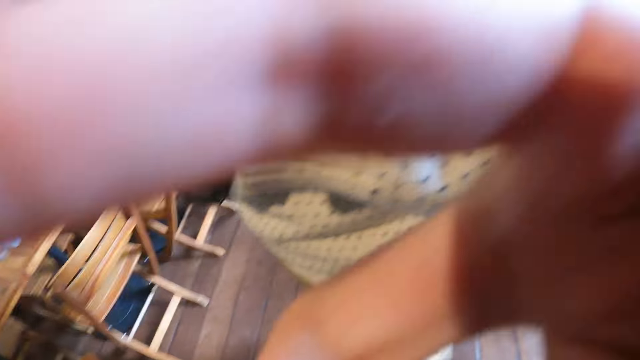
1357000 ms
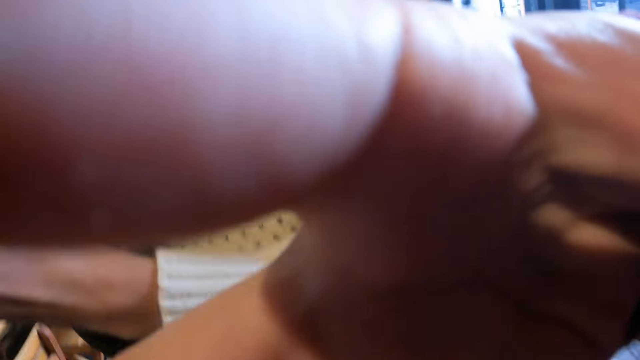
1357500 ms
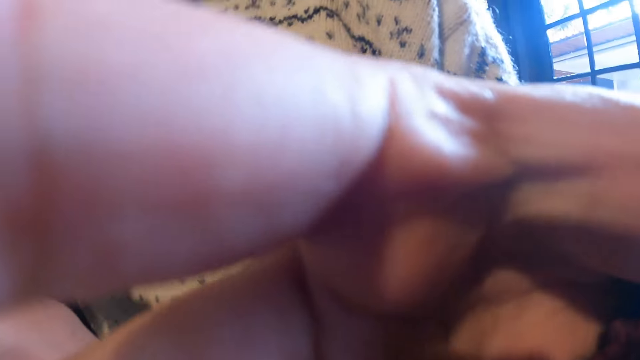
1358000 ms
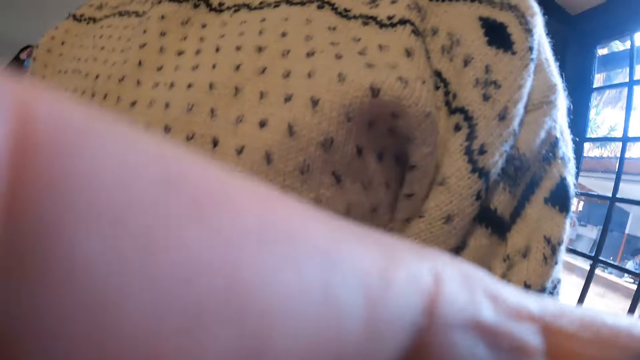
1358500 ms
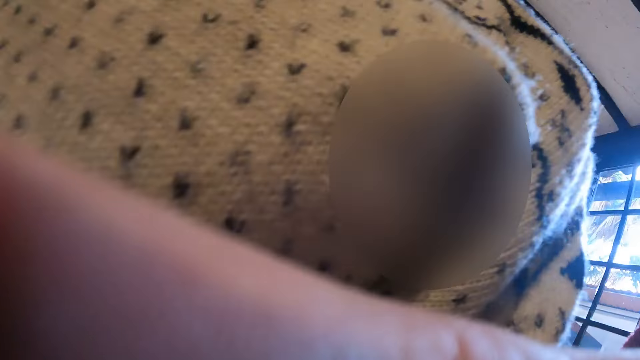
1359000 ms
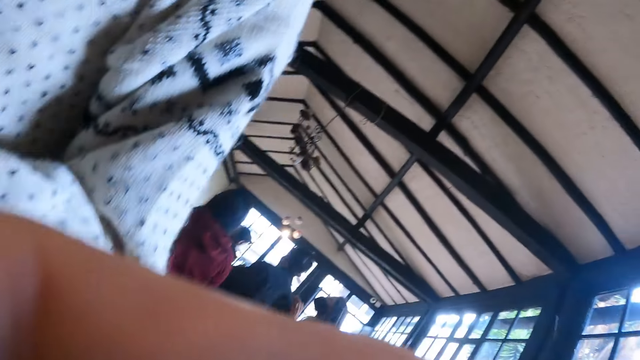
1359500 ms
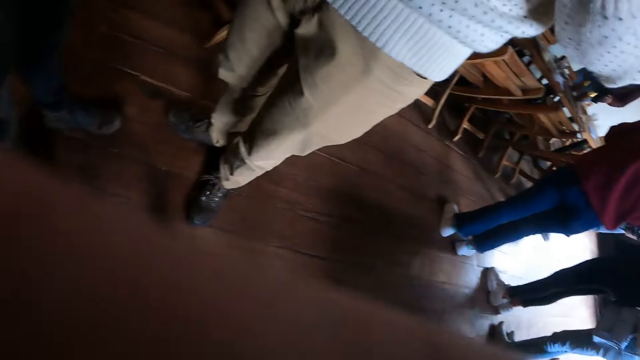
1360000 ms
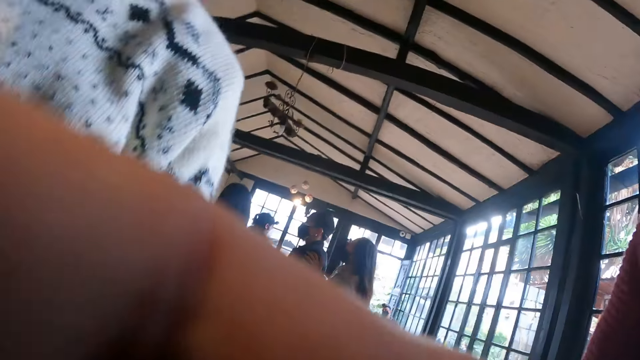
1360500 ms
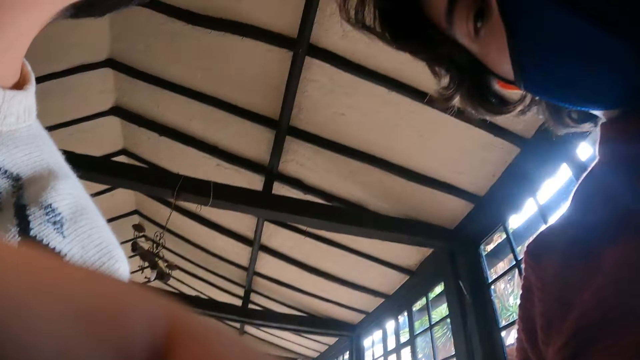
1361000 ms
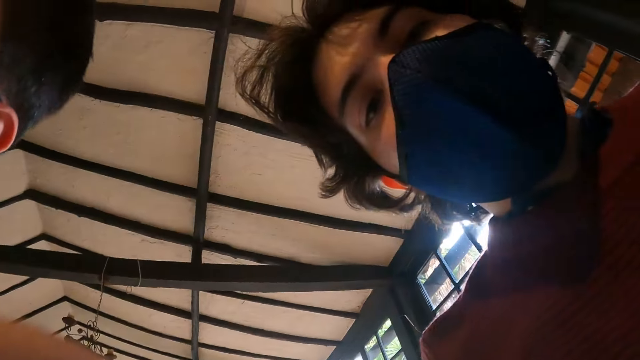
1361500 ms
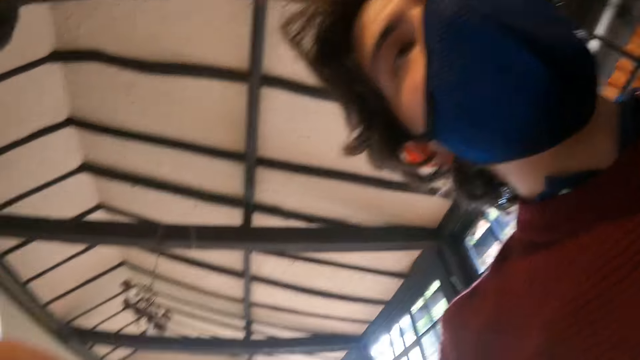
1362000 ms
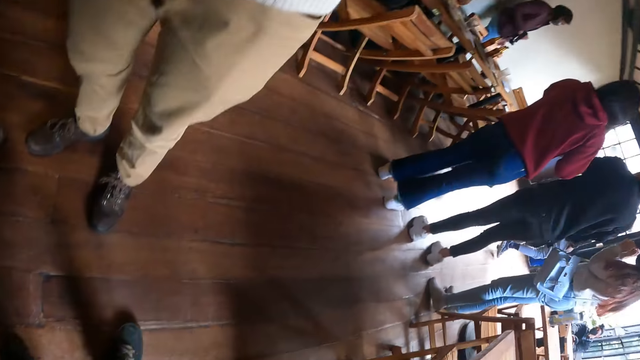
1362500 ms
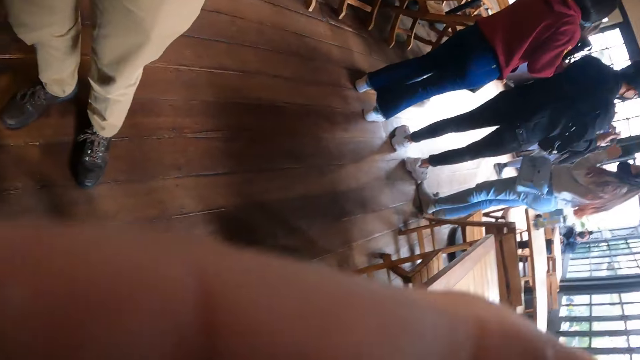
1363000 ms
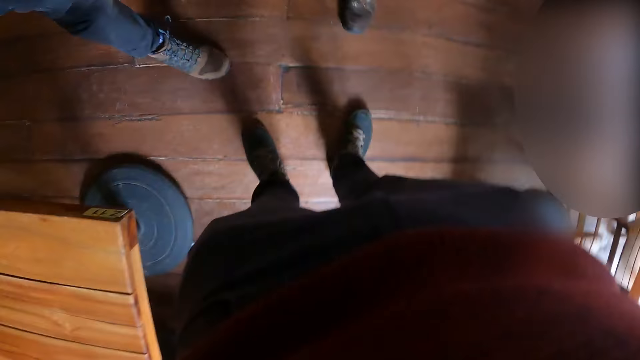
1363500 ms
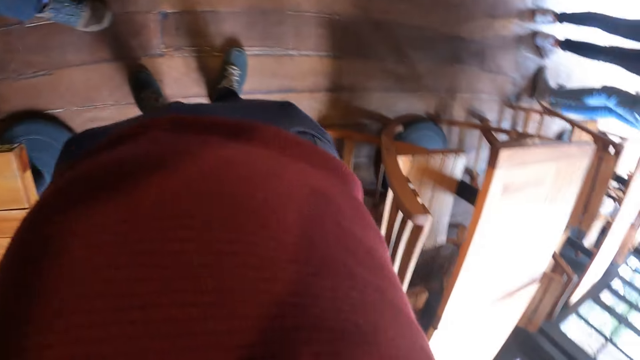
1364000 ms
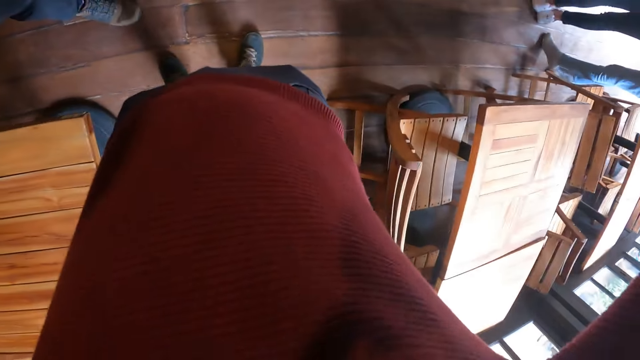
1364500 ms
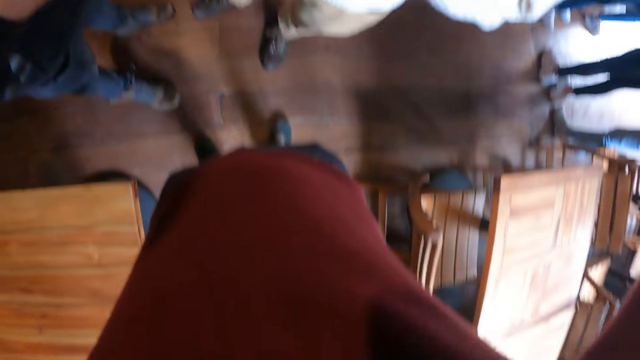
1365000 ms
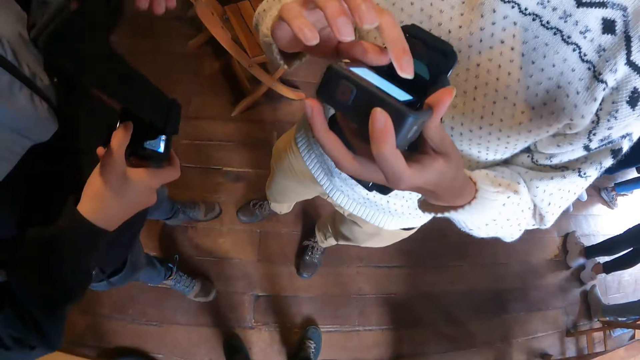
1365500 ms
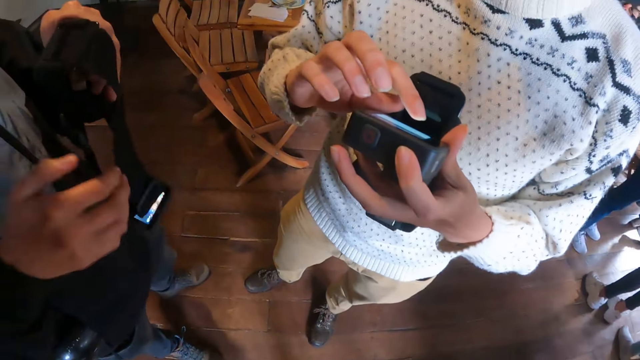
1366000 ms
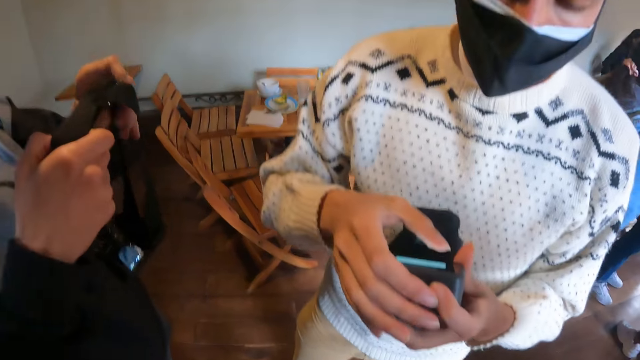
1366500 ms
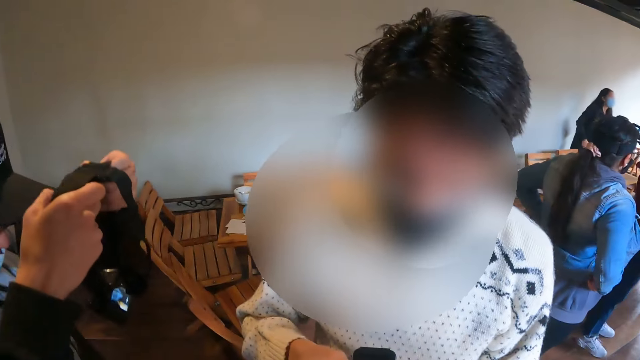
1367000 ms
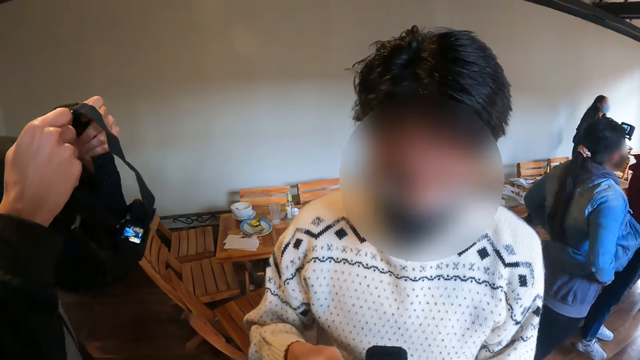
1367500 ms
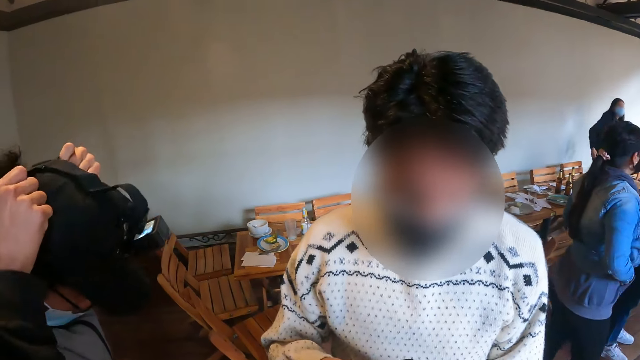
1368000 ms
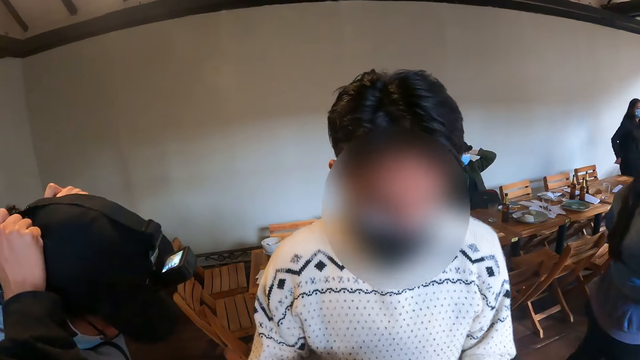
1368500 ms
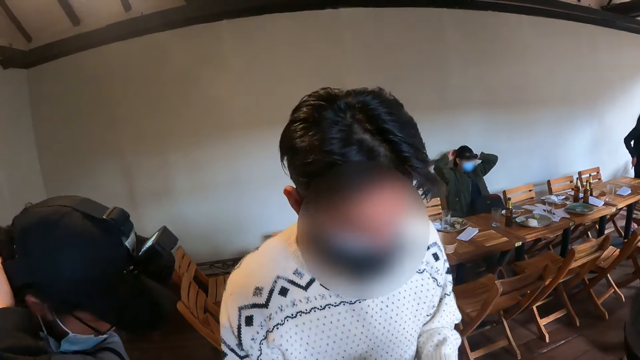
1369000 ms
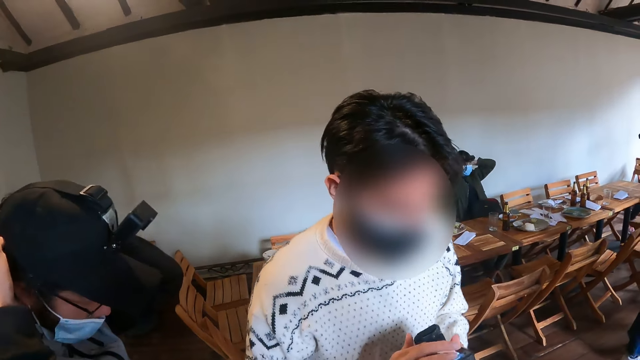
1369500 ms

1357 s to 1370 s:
A man places his hand in front of the camera wearer. The camera wearer moves a hand. They adjust a camera. They wear the camera. Another man operates the camera. A third man wears the camera.

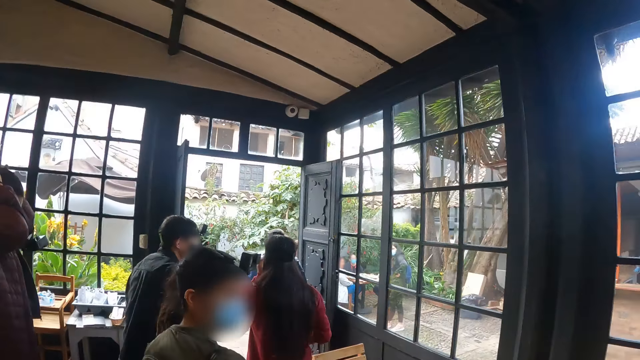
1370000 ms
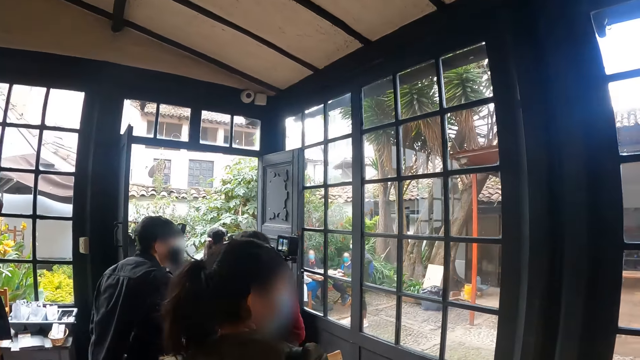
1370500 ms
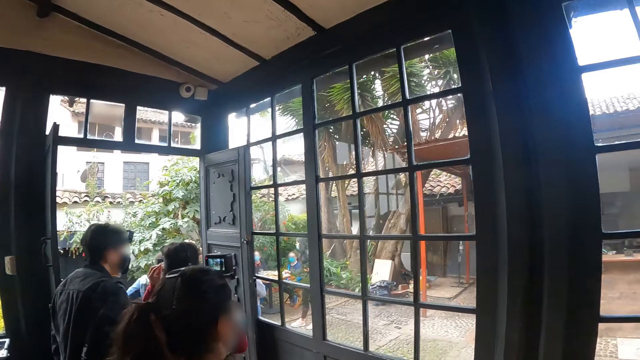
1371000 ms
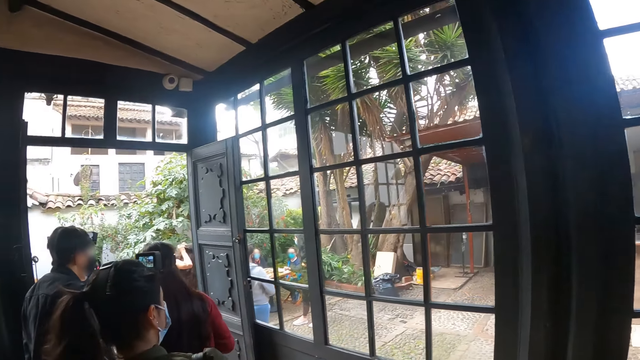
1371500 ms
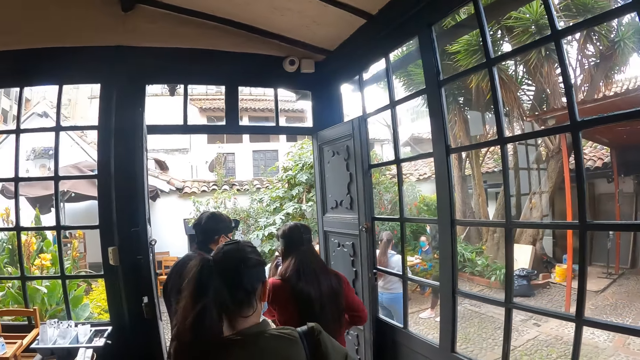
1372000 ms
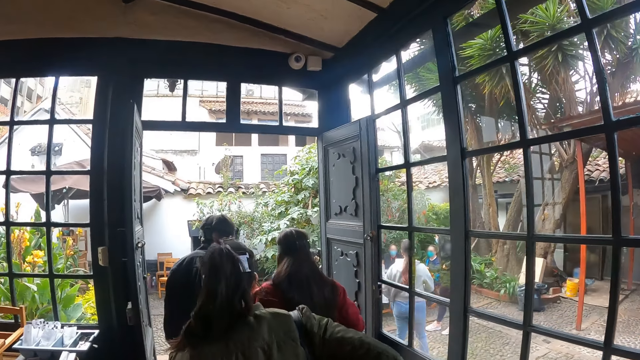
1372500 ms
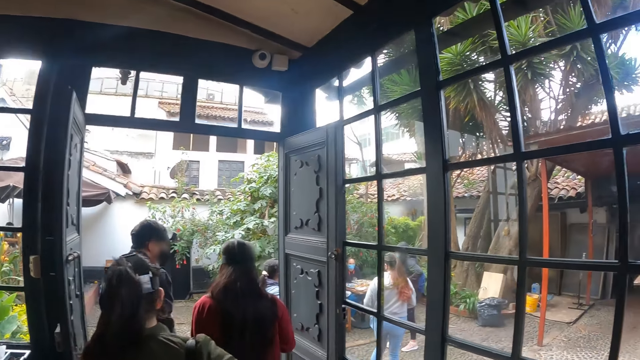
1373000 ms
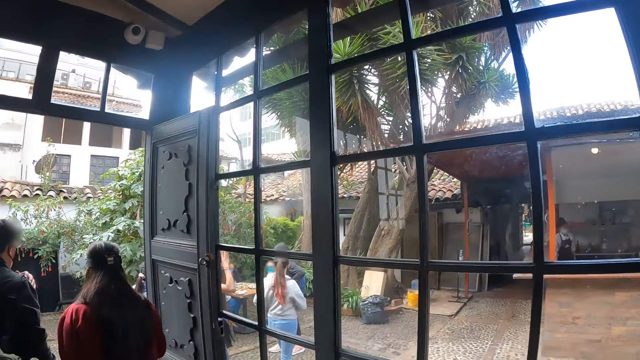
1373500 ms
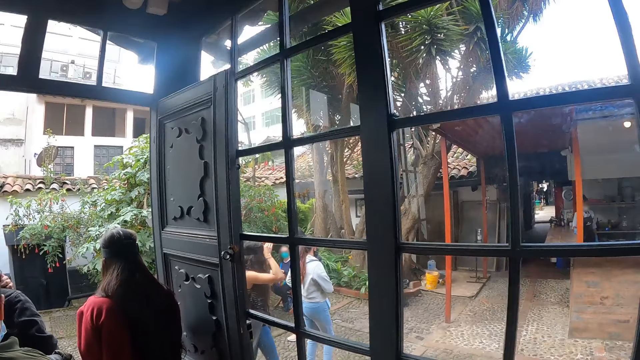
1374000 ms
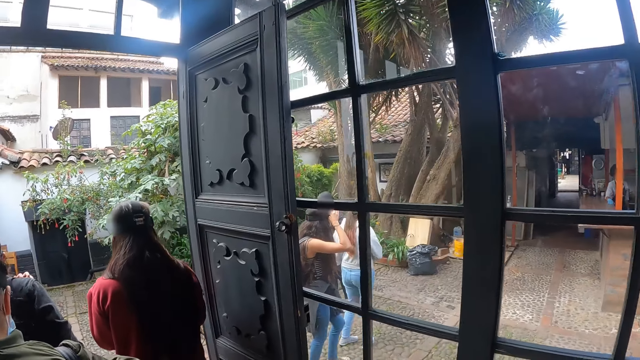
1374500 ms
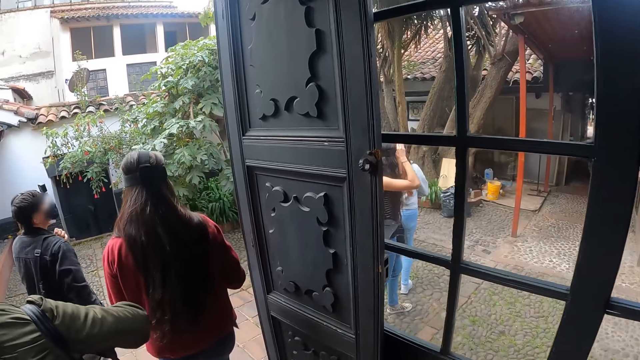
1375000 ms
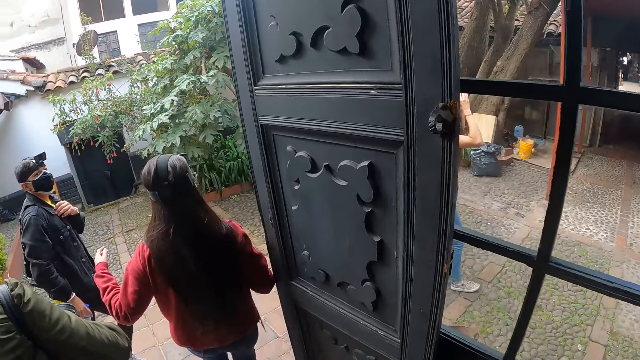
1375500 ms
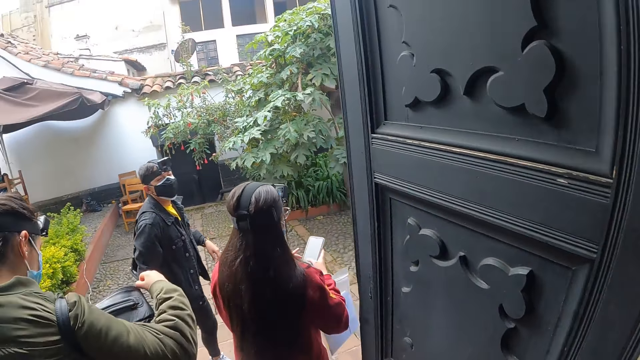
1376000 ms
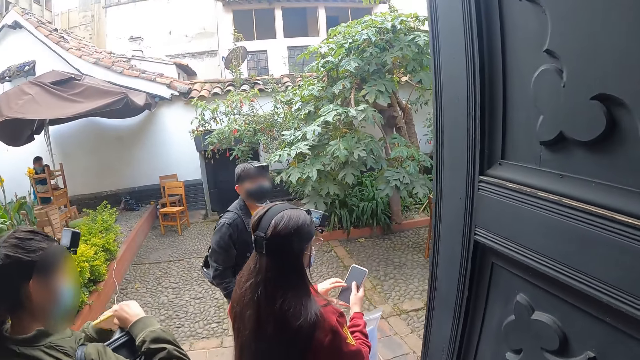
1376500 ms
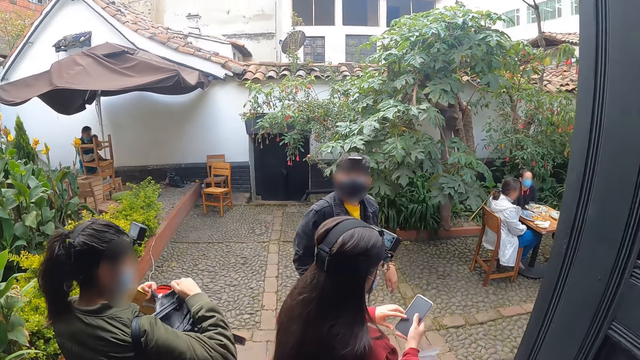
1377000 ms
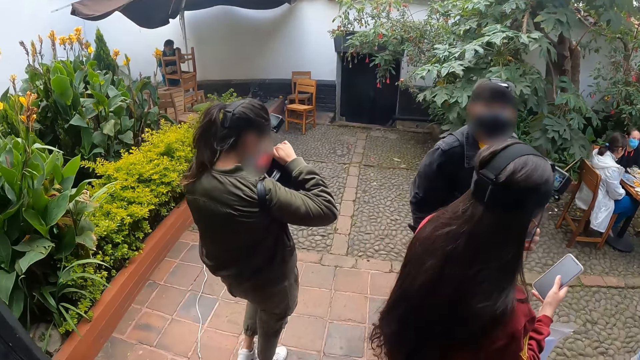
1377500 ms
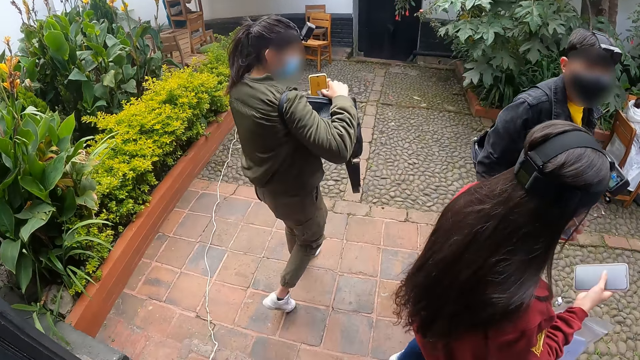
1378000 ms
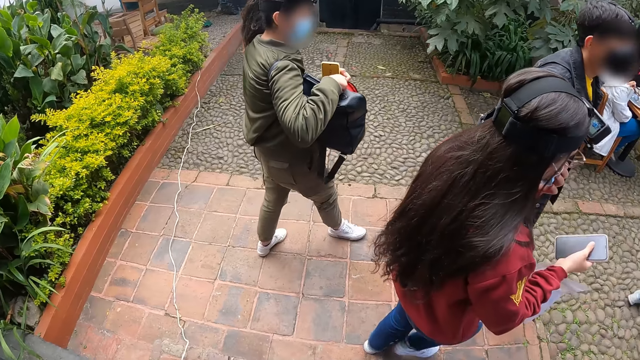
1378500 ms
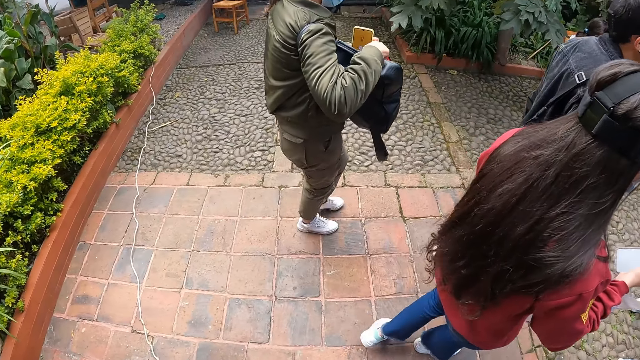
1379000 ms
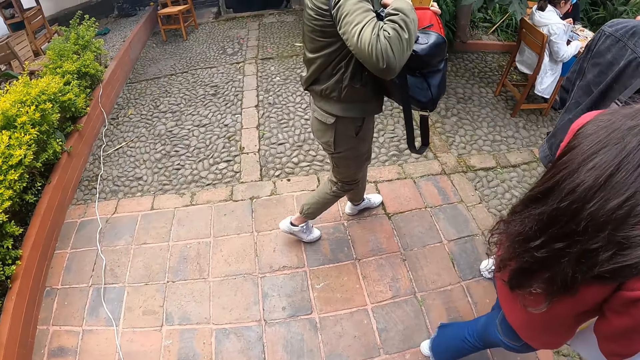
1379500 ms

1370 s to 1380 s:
The camera wearer walks toward the door of the room. A person moves around. Seven other persons each move around. The first person adjusts the camera. The camera wearer moves around. They walk outside the room. The first person operates a phone.
